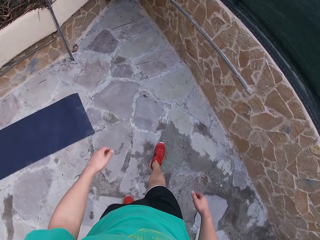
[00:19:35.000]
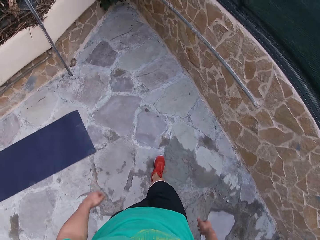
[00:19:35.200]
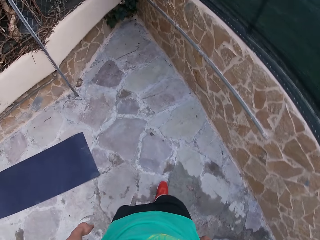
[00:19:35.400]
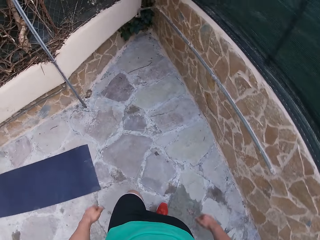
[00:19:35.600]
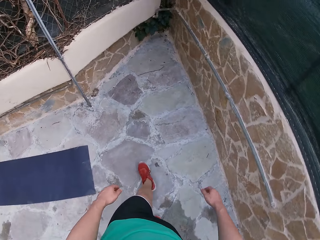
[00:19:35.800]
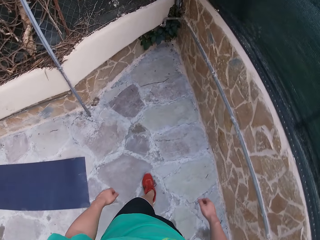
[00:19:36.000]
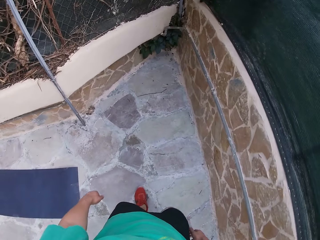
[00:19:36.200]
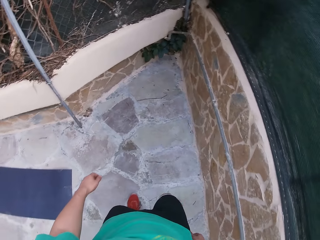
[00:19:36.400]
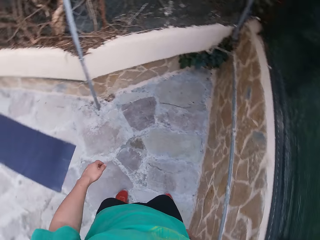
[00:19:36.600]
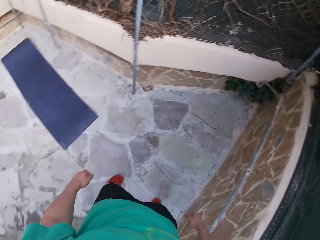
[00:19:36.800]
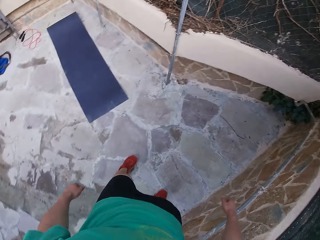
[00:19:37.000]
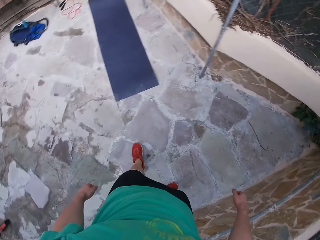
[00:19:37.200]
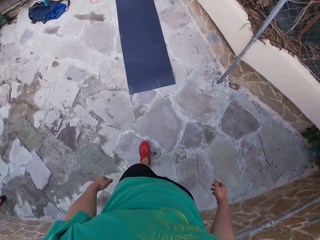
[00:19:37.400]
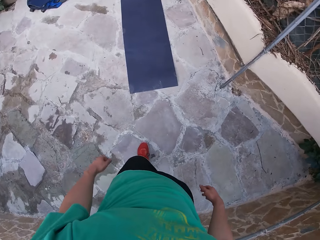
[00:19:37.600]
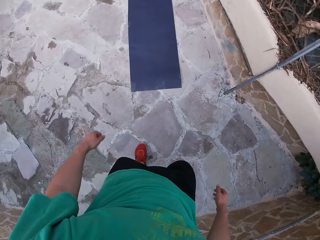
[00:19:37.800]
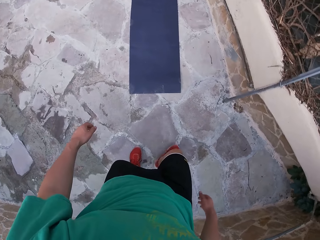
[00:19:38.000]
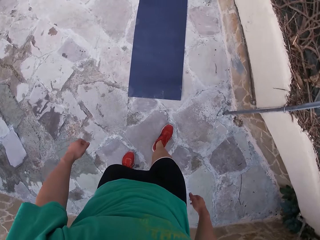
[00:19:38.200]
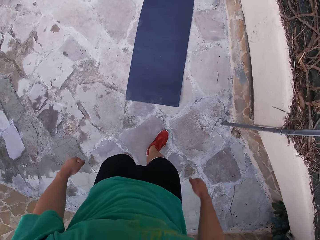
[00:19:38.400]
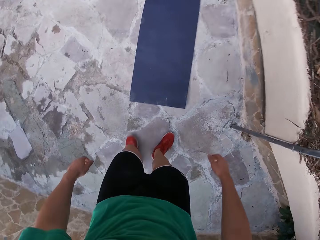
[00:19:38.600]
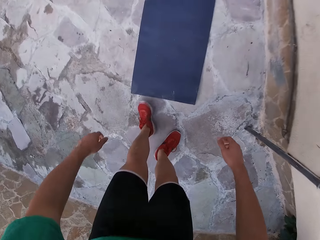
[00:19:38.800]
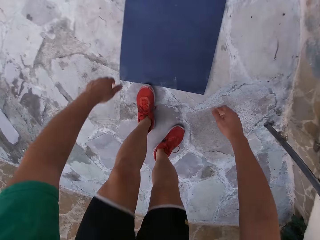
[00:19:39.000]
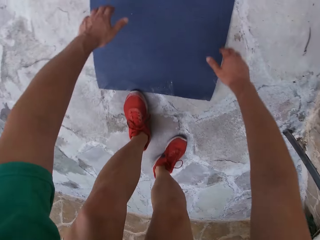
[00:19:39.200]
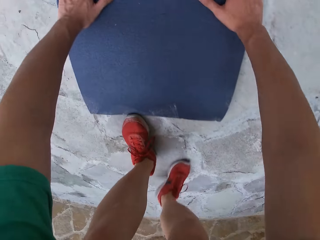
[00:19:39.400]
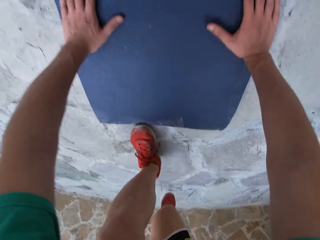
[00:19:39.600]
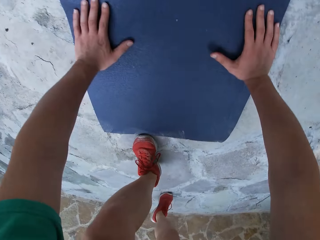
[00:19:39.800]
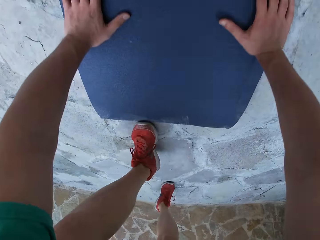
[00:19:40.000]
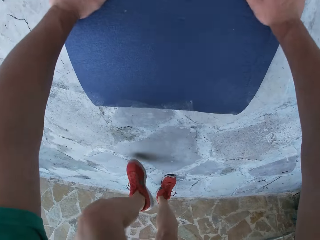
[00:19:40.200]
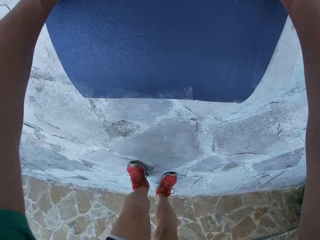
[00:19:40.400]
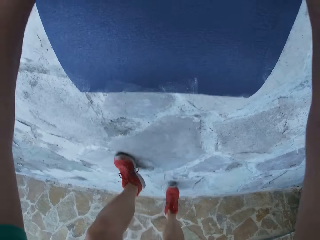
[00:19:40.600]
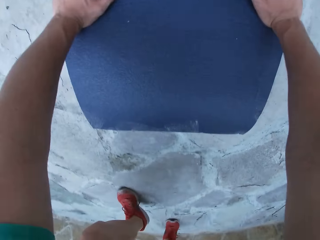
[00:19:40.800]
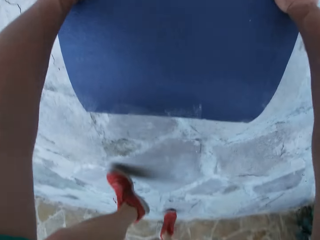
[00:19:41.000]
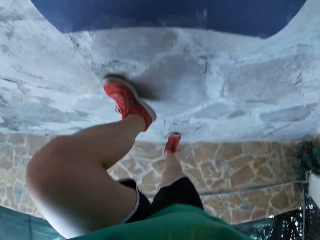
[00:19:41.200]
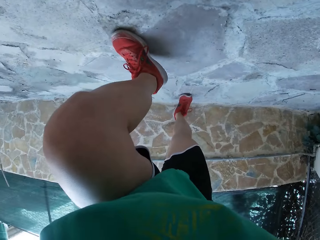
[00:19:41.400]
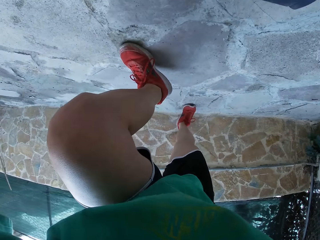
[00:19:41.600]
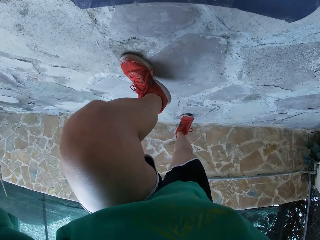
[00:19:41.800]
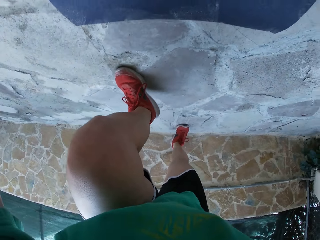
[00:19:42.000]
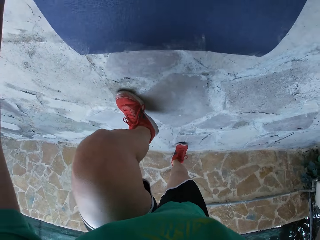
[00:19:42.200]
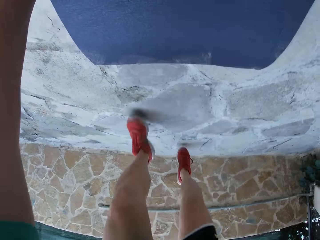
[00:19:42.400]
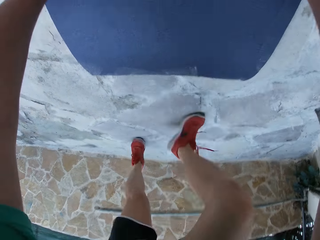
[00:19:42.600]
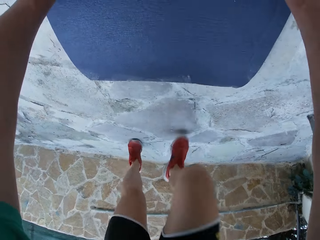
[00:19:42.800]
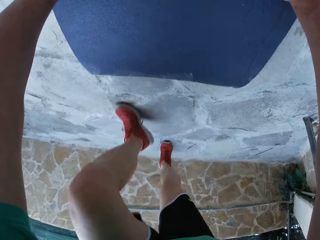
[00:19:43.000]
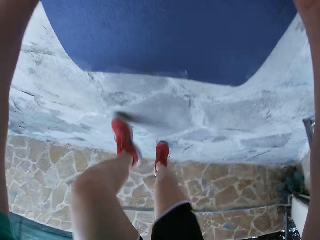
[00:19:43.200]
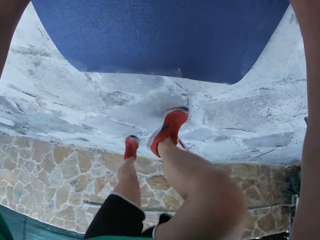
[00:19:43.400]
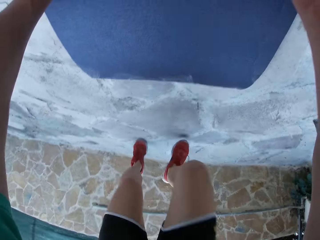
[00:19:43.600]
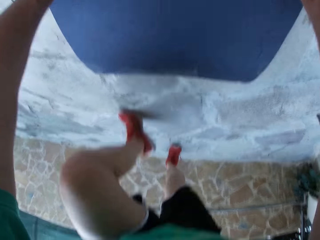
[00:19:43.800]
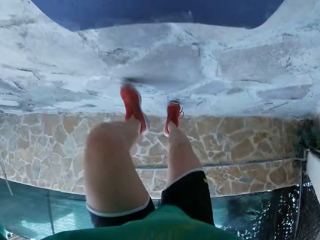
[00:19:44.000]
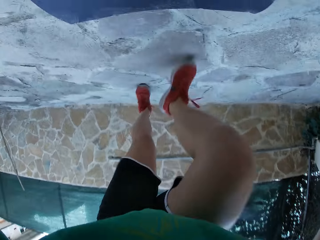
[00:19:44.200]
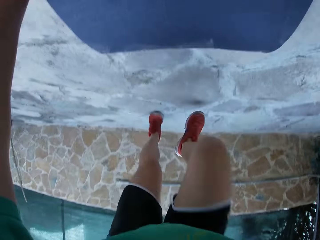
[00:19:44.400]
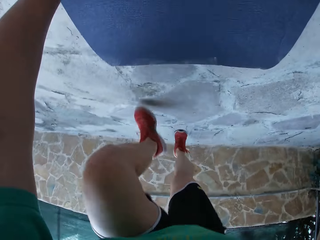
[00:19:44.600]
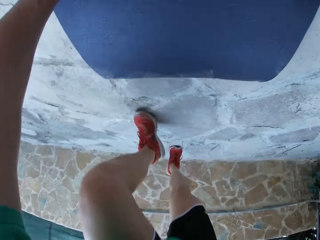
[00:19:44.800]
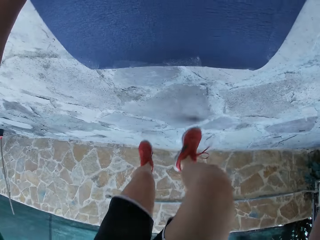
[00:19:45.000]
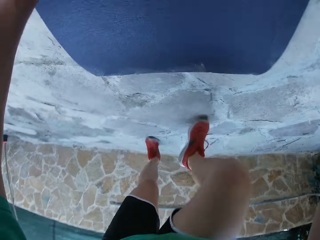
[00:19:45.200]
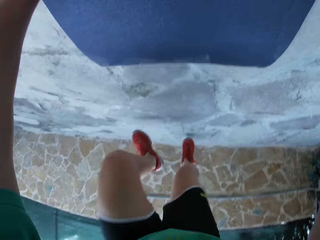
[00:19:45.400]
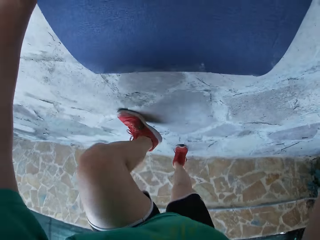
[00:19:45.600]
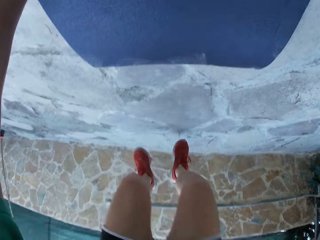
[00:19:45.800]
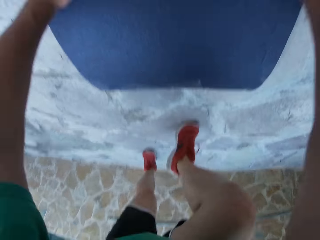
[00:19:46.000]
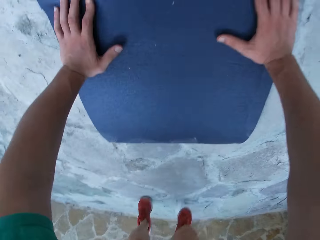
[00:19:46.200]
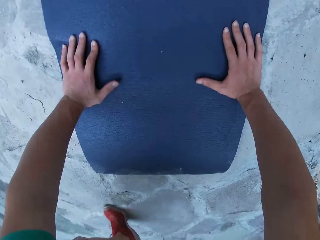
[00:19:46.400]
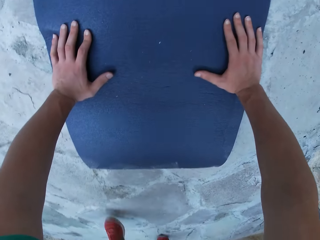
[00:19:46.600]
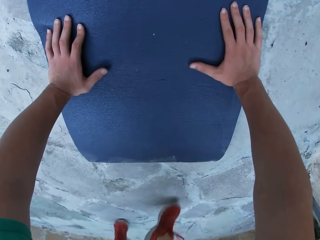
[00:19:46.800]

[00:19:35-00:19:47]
The camera wearer presses up on the exercise mat. They lie on the yoga mat. They do mountain climbing on the exercise mat.

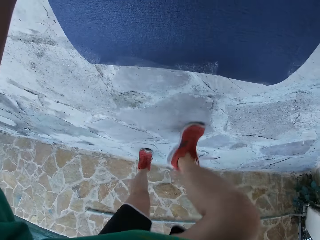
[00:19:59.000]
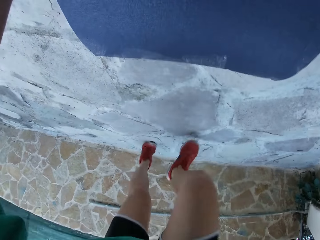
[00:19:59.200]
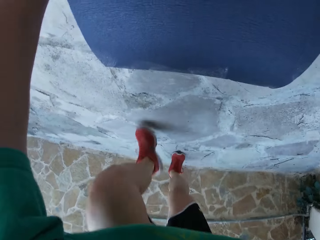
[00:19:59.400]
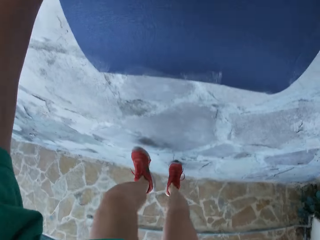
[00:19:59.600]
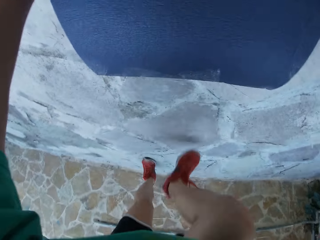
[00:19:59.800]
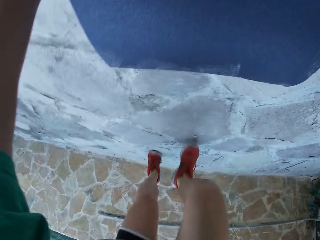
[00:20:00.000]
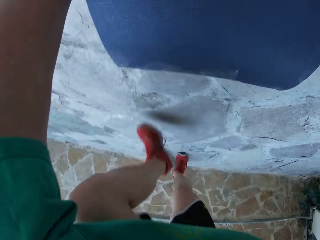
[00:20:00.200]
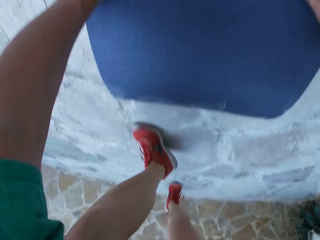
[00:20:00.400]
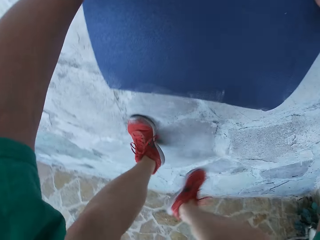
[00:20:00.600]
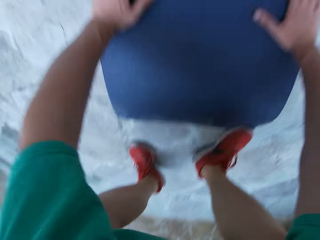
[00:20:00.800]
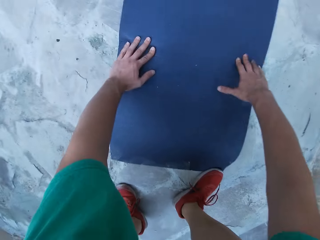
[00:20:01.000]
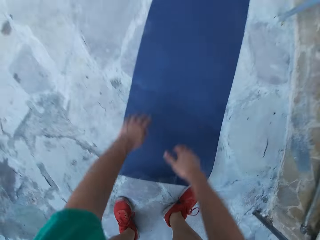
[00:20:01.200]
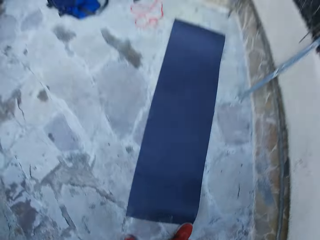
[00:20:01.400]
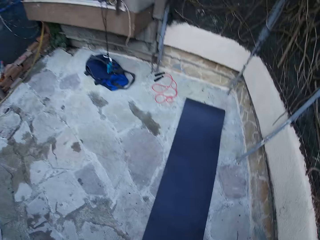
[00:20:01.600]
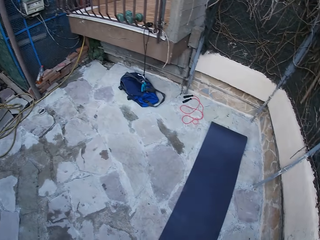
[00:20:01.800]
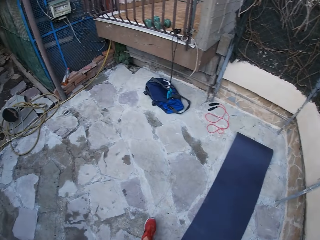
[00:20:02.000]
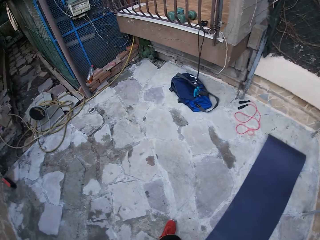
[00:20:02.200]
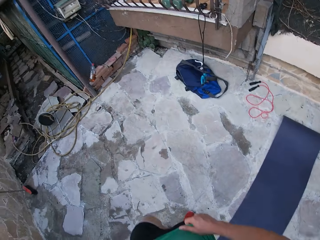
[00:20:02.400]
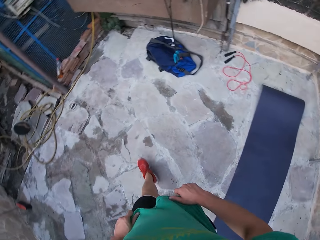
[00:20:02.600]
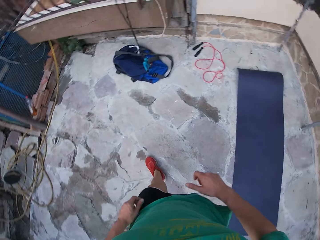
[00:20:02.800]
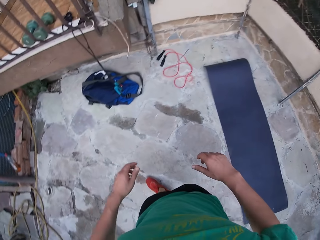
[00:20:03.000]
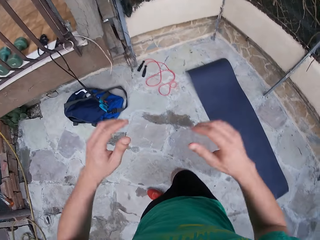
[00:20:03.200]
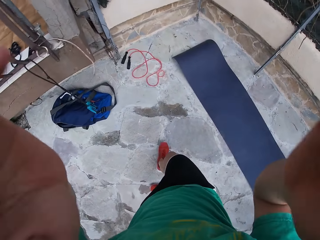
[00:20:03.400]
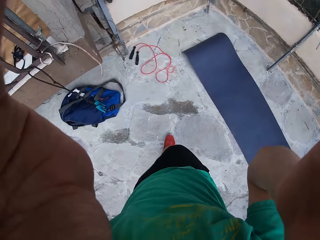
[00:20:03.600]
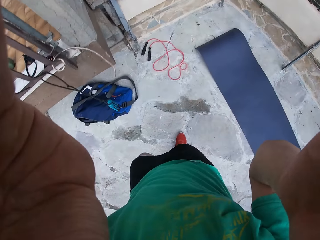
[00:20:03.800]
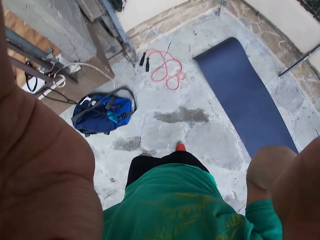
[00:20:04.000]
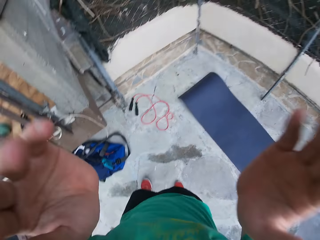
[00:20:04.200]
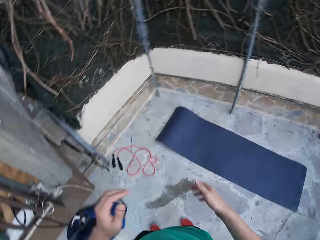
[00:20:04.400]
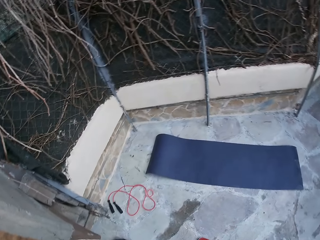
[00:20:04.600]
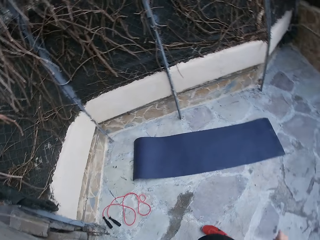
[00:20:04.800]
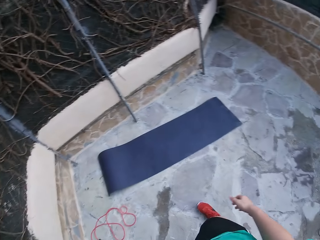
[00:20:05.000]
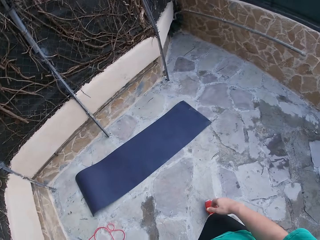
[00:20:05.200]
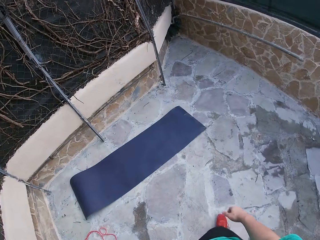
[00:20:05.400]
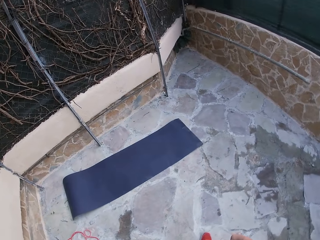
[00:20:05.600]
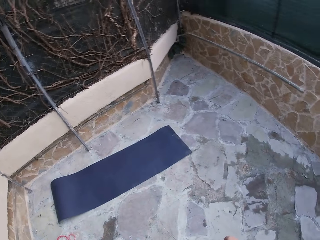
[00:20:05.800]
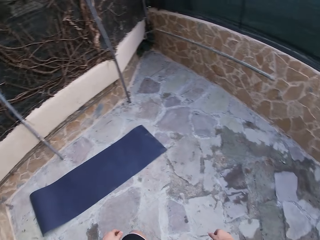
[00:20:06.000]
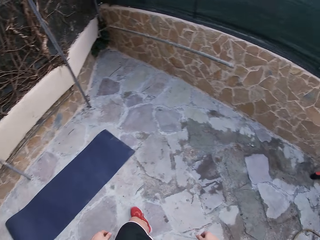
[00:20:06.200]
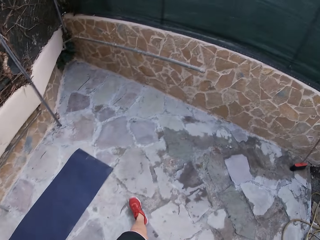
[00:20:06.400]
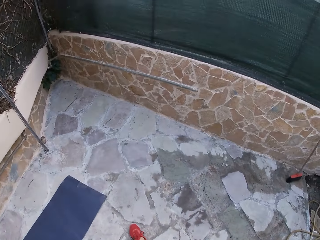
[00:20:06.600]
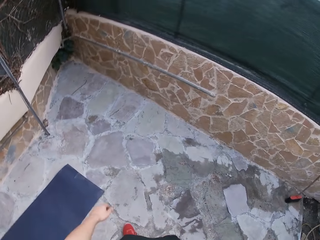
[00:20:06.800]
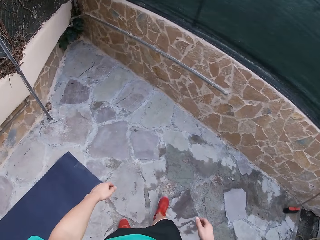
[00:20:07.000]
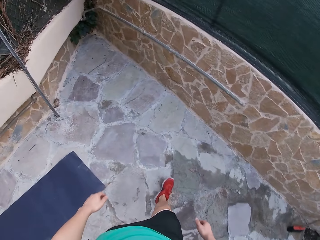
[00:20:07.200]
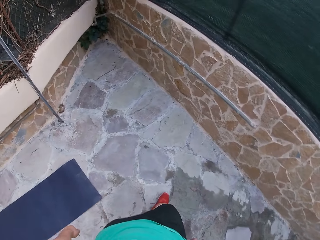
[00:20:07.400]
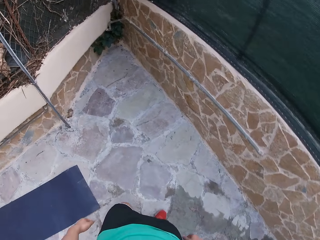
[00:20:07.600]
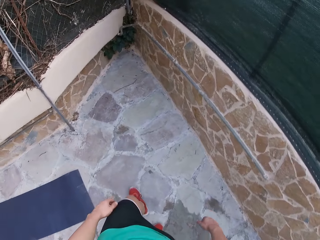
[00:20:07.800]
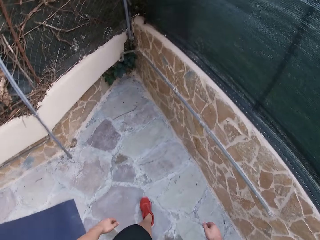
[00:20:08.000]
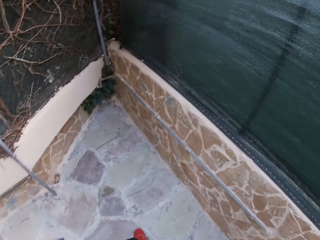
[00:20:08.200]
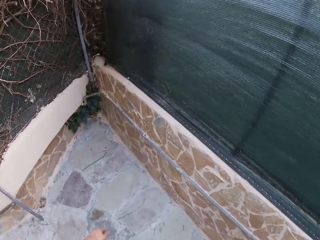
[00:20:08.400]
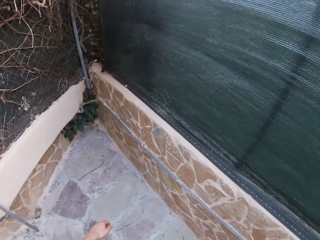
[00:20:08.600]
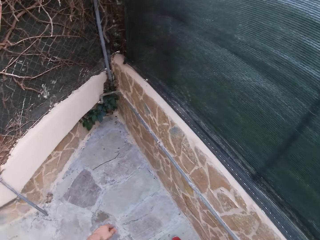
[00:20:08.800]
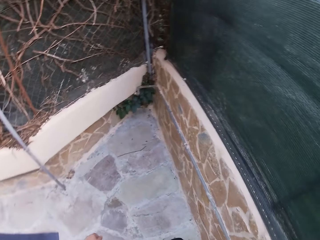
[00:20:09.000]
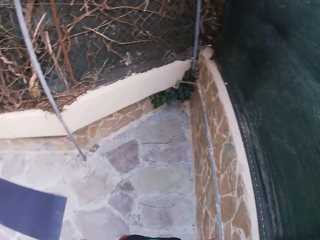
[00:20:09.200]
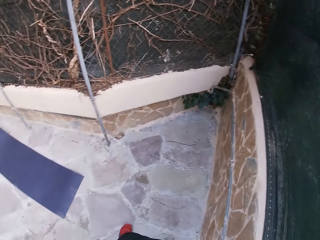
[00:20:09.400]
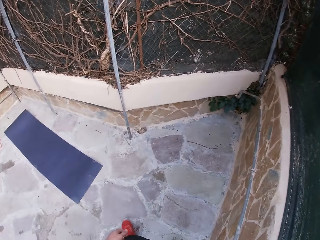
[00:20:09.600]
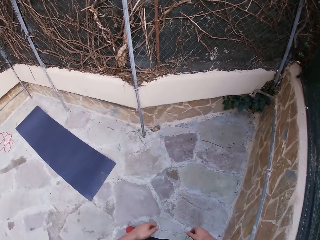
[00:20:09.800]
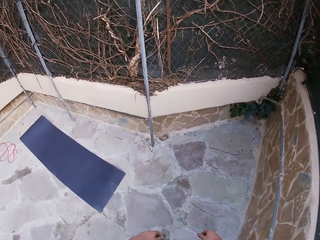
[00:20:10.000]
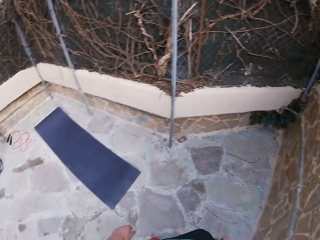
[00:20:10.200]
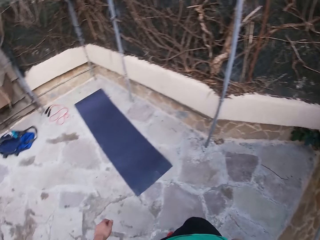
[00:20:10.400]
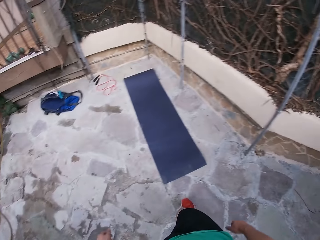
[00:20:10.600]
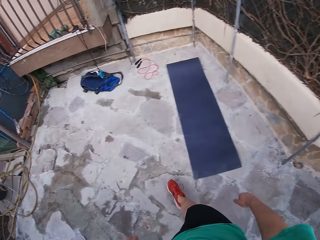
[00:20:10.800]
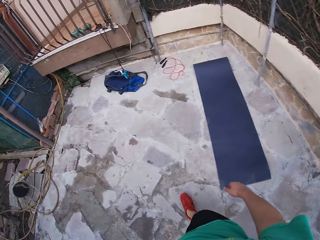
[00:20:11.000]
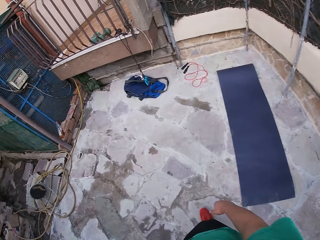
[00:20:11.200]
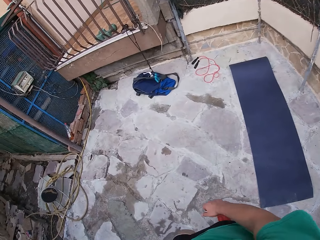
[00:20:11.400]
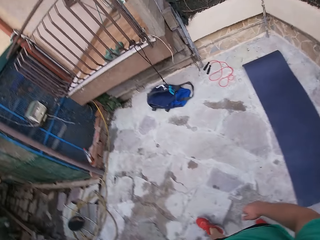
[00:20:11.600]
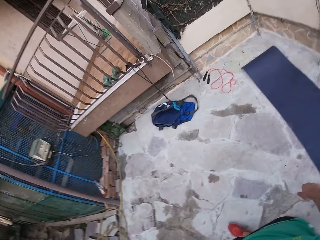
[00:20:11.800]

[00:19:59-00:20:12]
The camera wearer stands from the exercise mat. He stops exercising. He walks around the field. He adjusts his camera. He raises his hands. He walks around the field.
